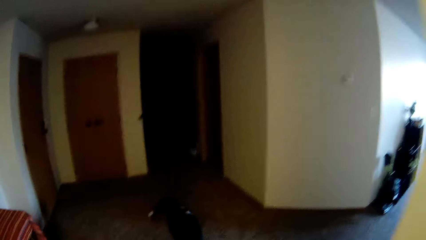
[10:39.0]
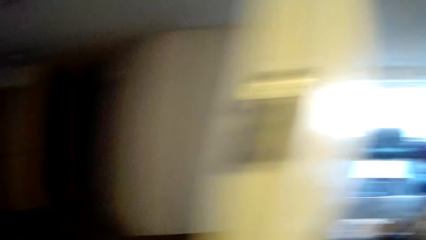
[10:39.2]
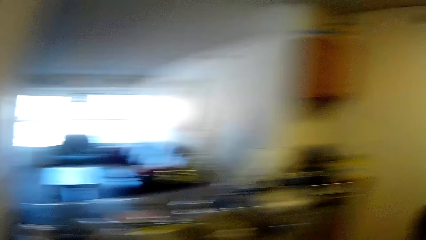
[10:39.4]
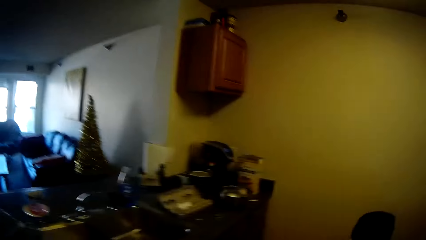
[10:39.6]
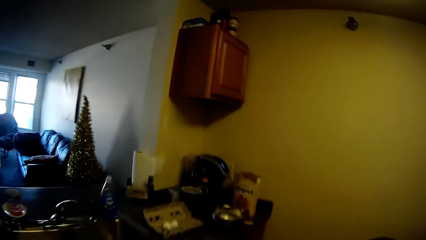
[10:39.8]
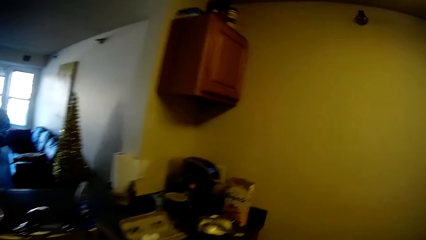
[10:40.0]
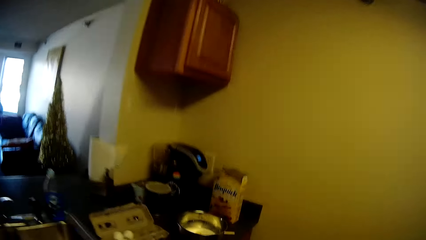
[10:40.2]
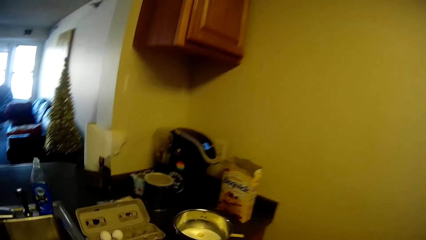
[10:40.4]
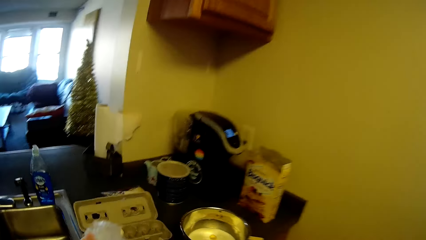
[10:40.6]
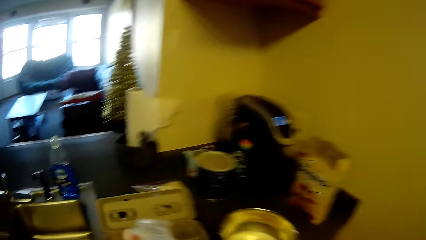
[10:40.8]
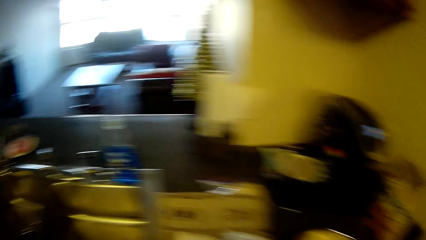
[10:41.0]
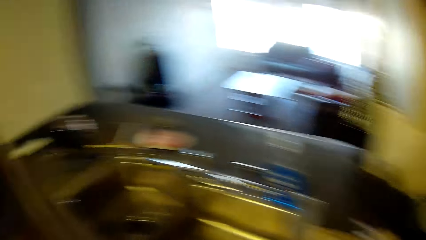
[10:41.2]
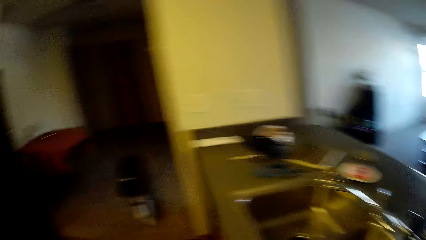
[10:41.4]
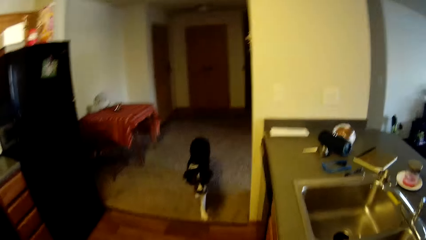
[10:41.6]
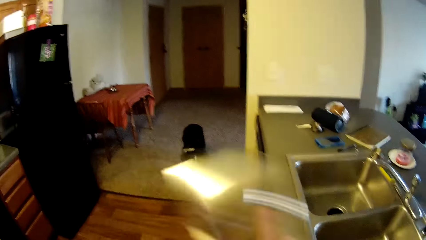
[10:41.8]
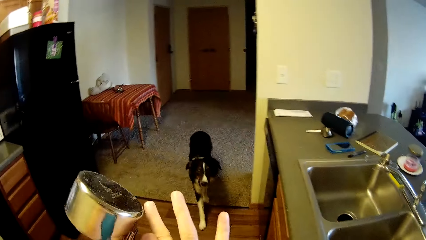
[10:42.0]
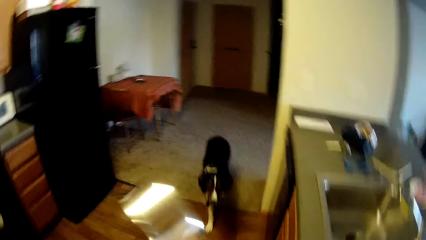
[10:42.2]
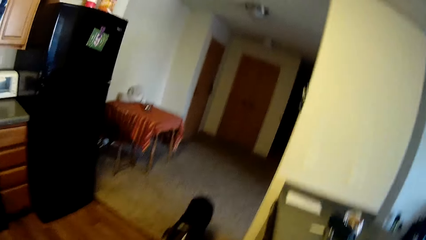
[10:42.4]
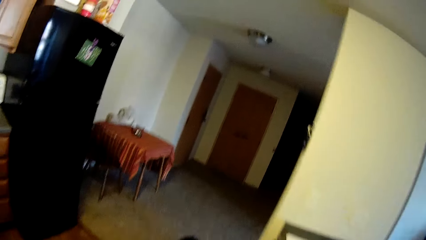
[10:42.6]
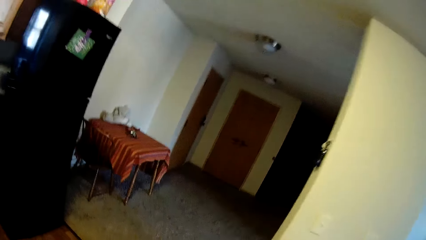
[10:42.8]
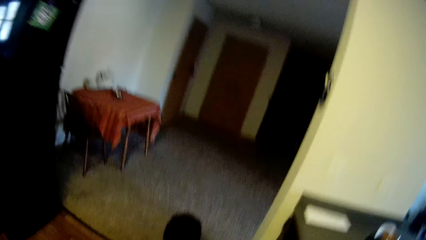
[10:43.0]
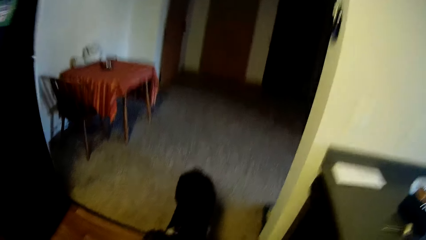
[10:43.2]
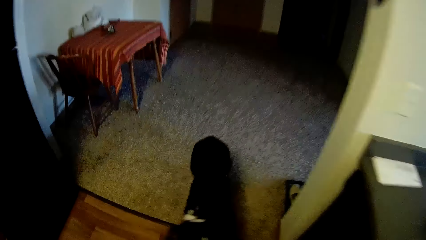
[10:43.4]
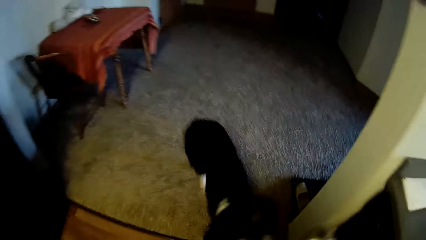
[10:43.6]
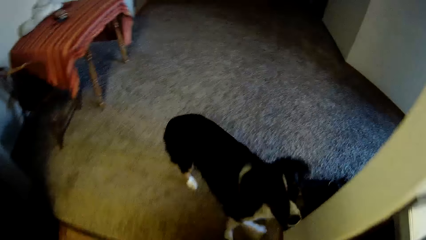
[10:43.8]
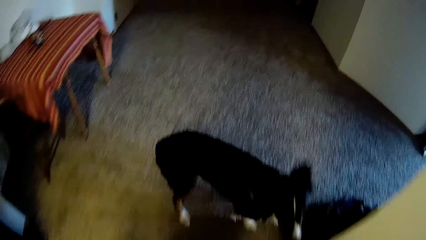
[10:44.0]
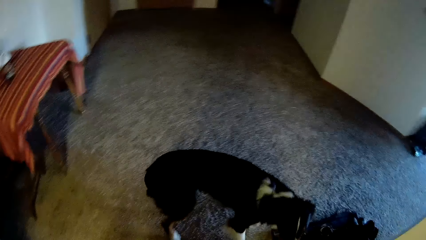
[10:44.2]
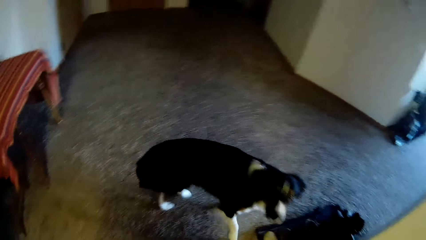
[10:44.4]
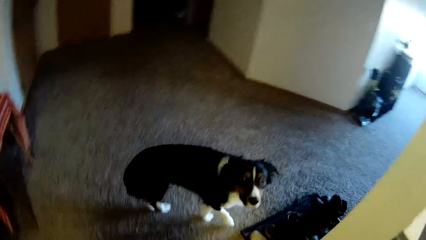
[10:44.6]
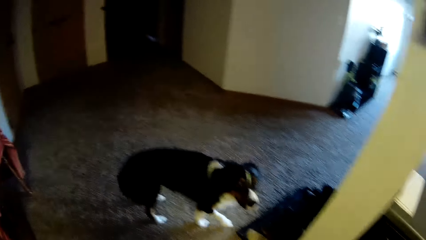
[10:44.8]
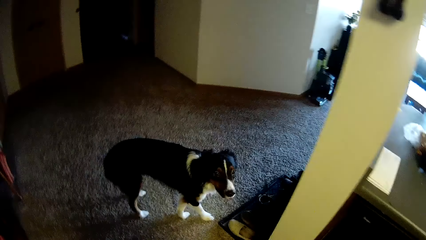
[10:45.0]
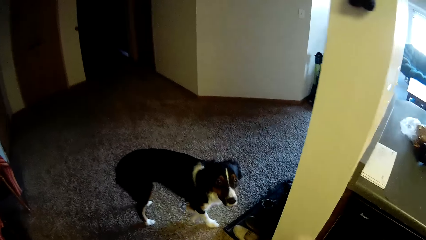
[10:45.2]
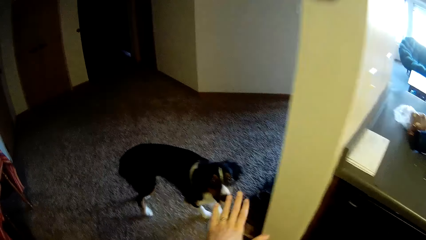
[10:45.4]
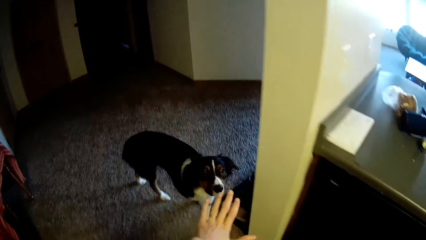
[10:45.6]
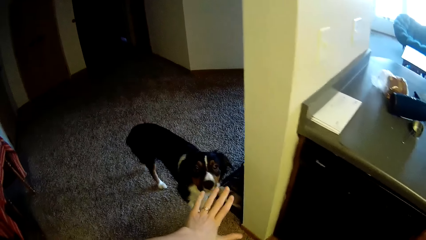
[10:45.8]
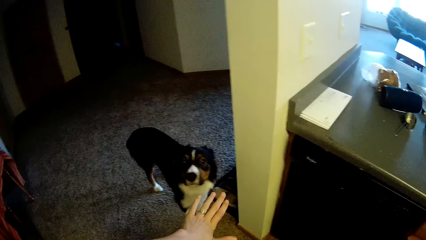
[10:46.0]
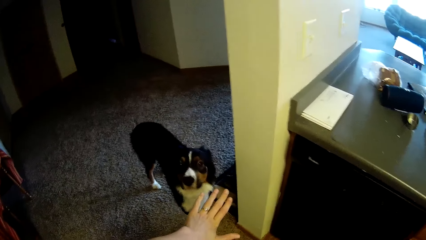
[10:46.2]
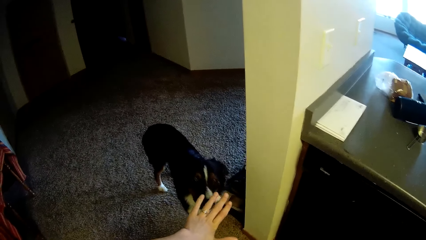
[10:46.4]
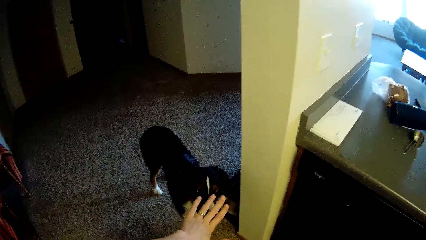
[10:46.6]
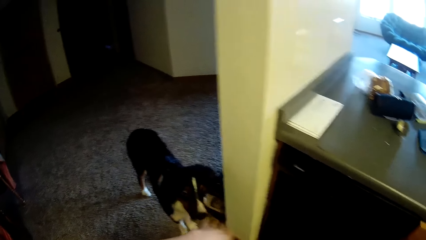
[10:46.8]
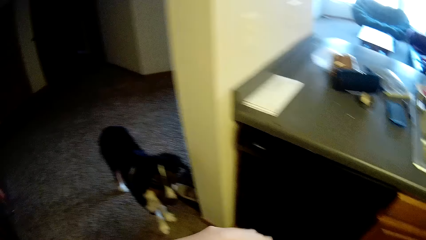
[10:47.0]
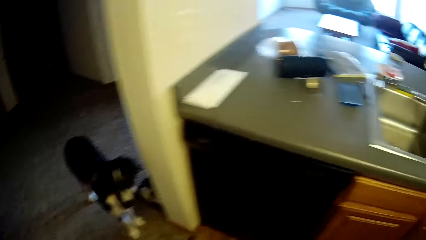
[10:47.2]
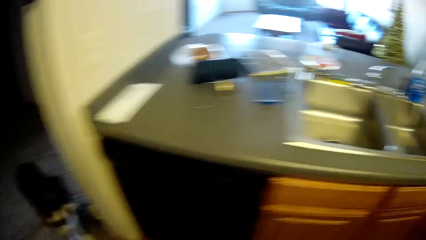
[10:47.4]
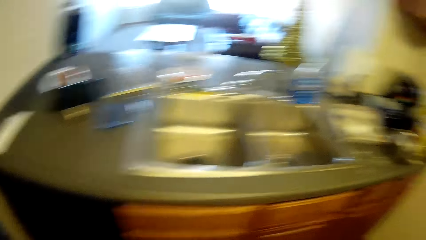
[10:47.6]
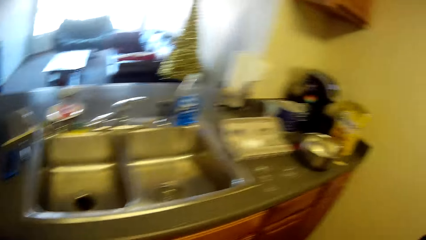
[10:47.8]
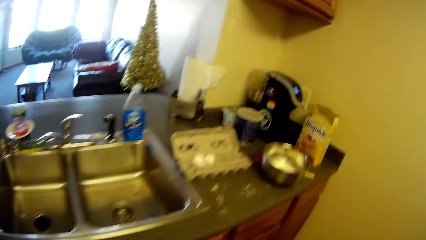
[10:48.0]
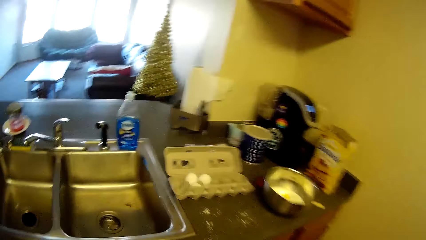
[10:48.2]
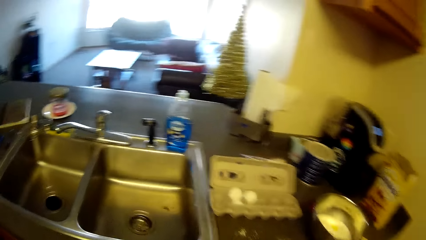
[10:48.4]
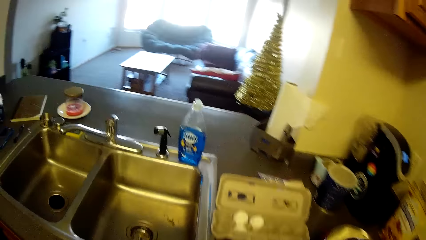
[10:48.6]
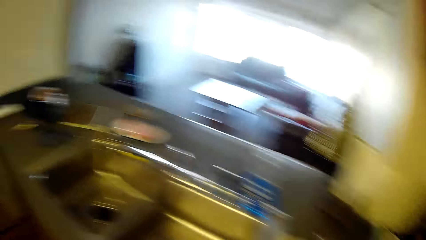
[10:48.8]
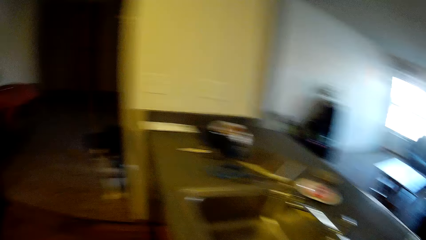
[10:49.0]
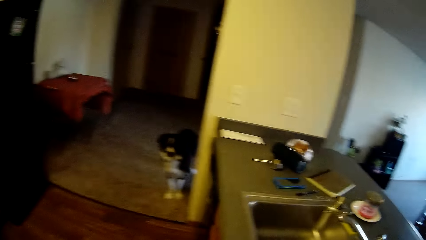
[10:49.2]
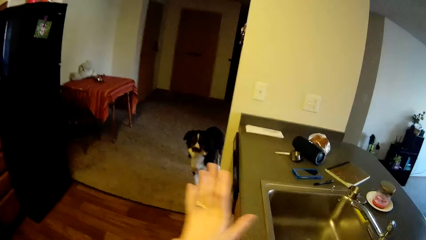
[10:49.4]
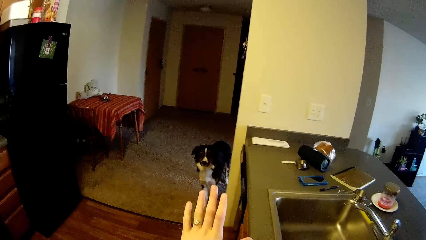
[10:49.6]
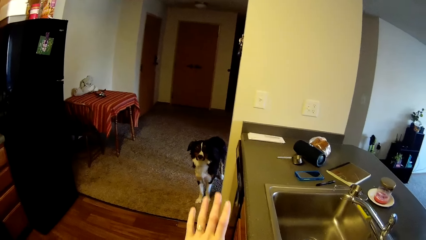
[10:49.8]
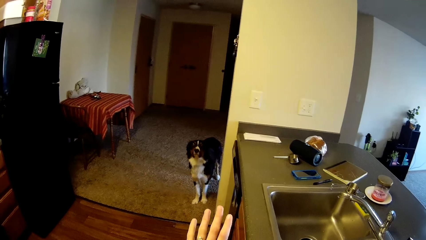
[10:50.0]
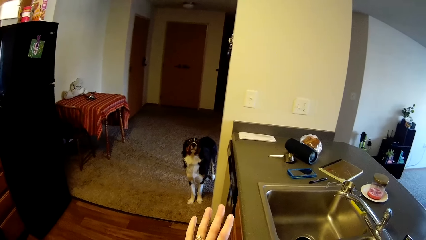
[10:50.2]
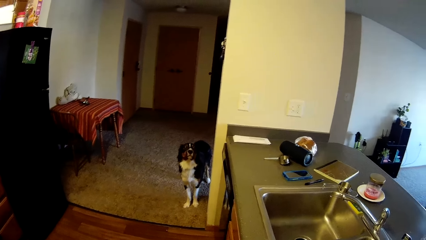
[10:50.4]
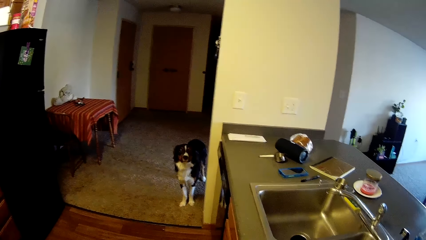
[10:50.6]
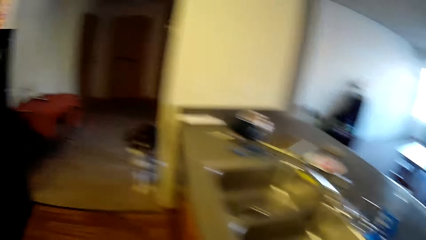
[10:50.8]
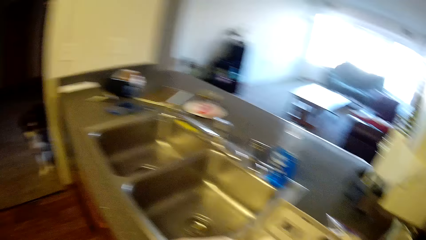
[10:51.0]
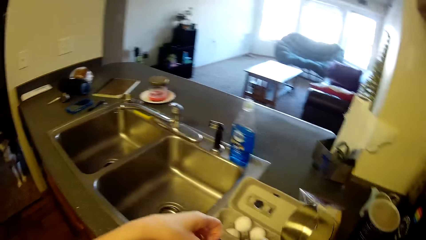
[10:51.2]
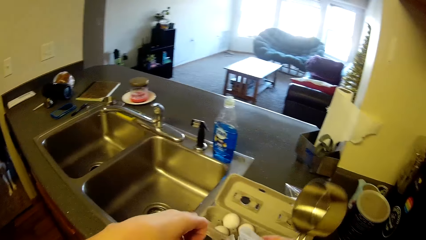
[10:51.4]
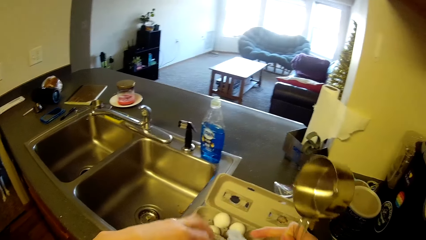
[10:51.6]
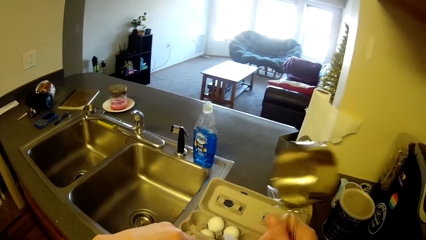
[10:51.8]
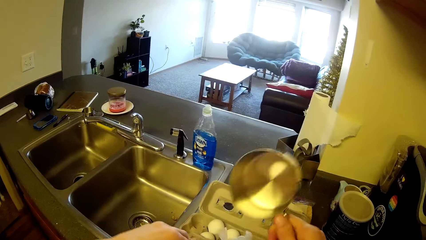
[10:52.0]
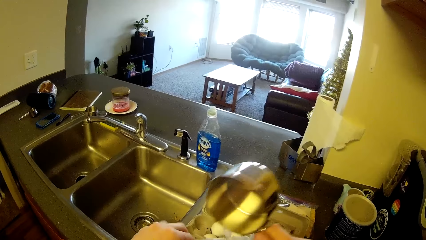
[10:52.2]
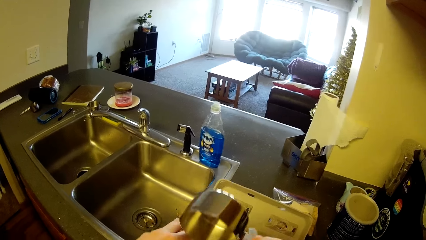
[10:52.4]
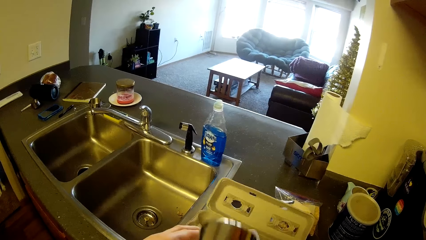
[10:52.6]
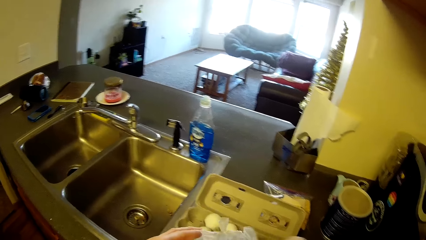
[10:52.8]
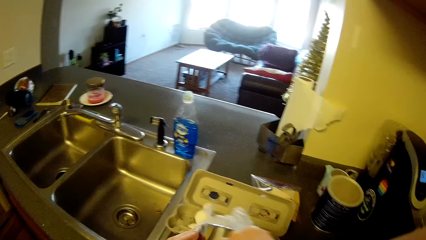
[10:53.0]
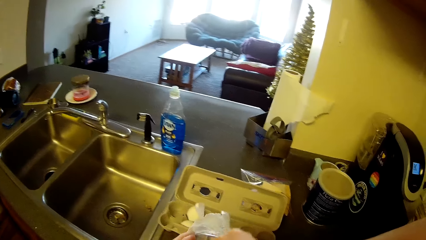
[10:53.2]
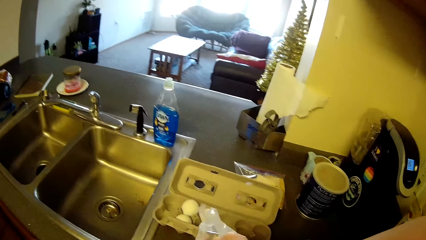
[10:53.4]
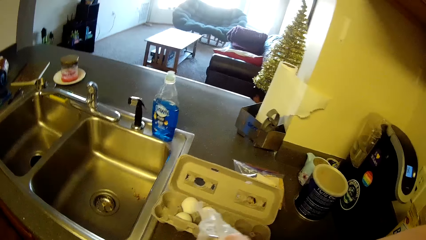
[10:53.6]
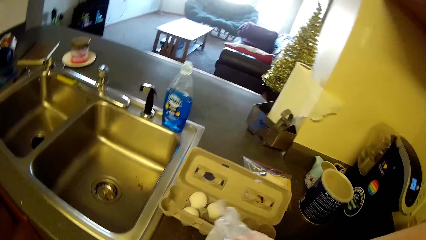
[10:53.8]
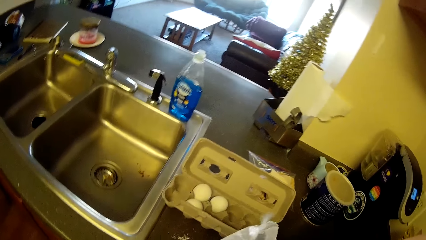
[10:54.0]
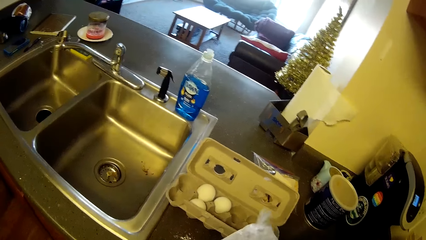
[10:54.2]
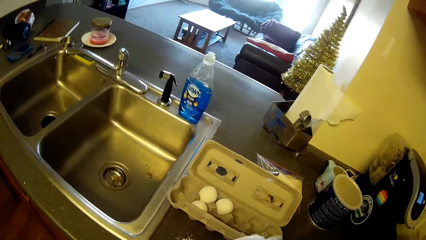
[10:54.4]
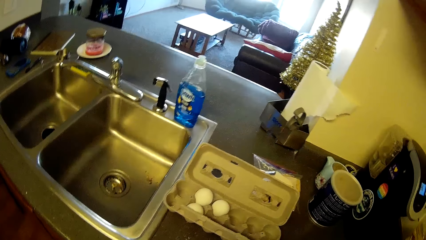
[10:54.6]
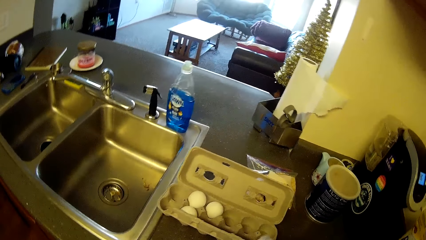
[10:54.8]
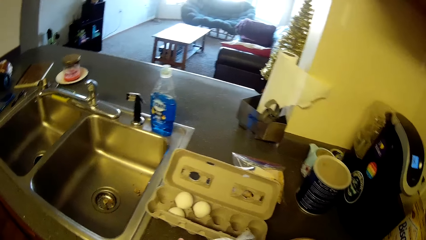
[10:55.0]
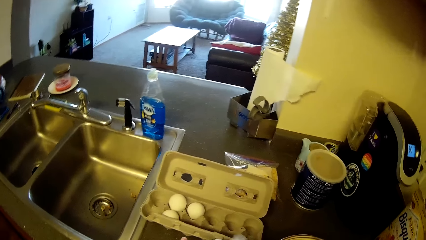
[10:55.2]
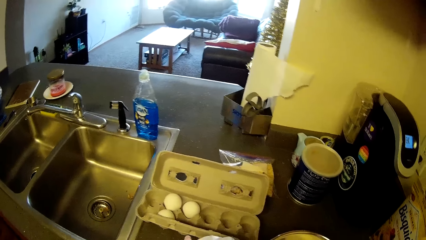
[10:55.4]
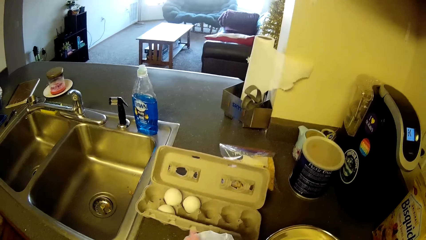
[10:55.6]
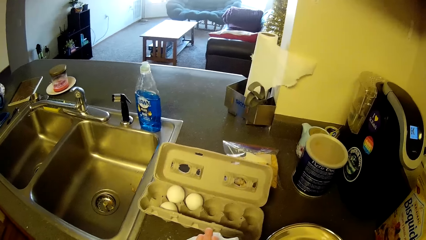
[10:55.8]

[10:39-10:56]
The camera wearer walks back to the slab. She walks towards the dog. She signals to the dog with her hand. She walks back to the slab. She signals to the dog with her hand. She opens the cereal polythene bag. She takes pancake mix with the stainless measuring cup from the carton of pancakes.
